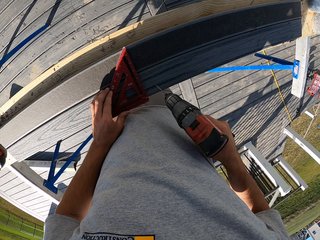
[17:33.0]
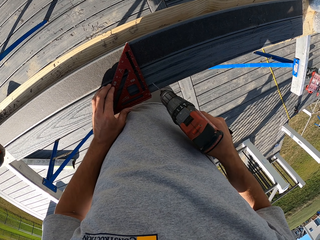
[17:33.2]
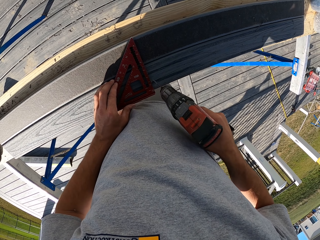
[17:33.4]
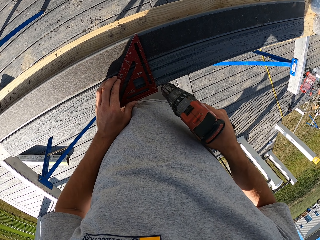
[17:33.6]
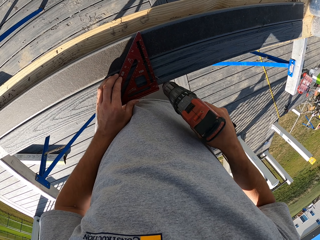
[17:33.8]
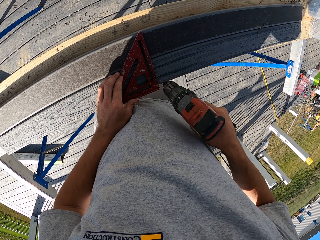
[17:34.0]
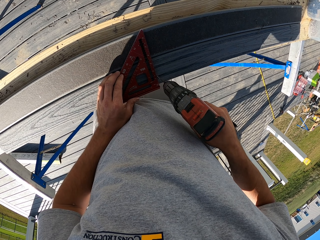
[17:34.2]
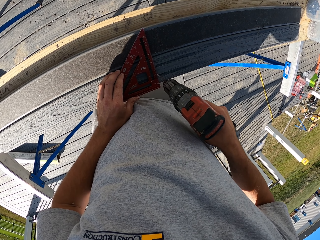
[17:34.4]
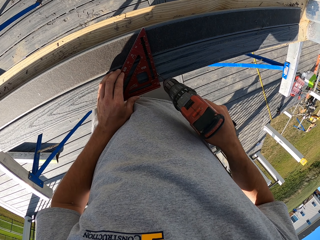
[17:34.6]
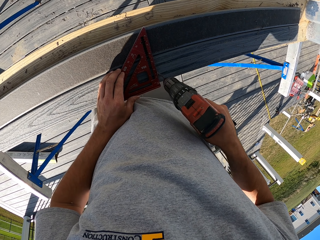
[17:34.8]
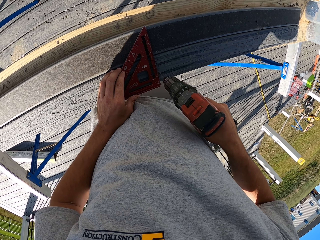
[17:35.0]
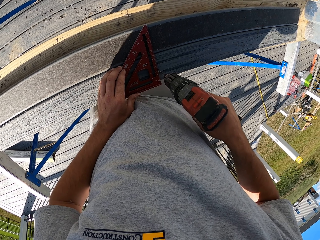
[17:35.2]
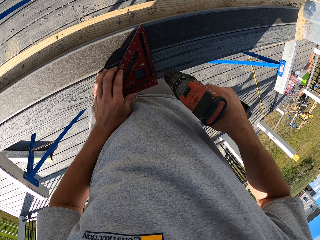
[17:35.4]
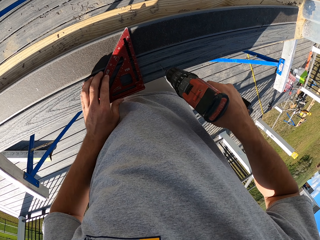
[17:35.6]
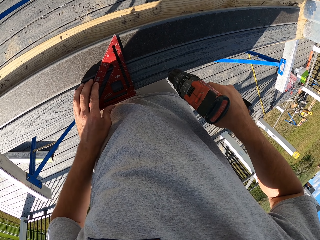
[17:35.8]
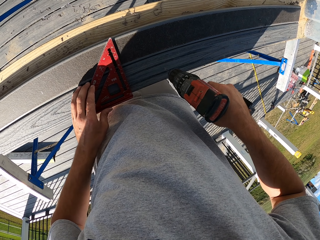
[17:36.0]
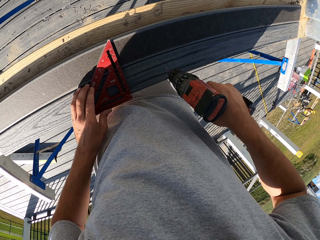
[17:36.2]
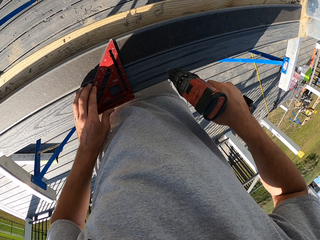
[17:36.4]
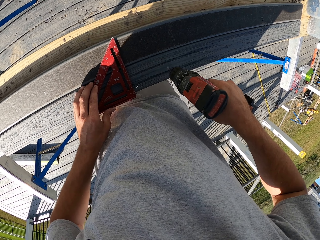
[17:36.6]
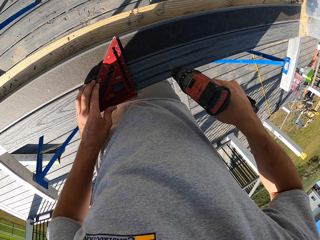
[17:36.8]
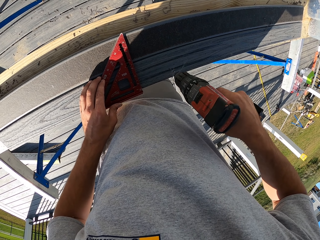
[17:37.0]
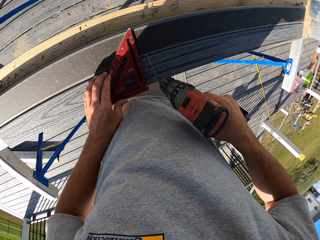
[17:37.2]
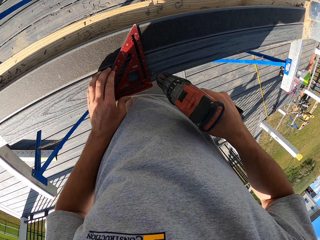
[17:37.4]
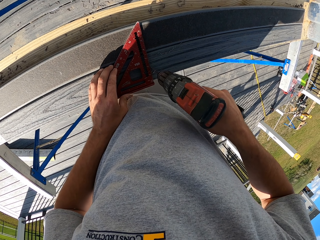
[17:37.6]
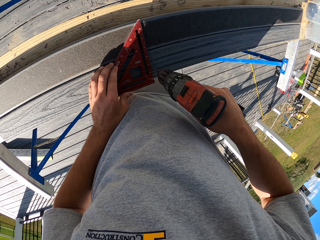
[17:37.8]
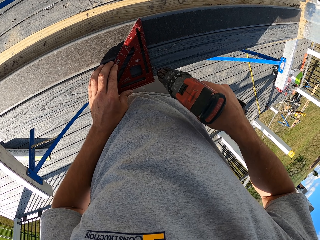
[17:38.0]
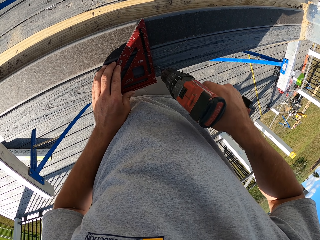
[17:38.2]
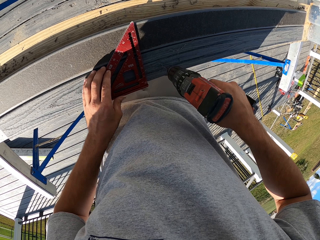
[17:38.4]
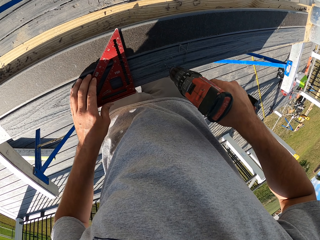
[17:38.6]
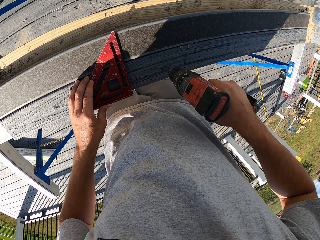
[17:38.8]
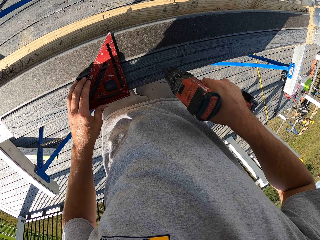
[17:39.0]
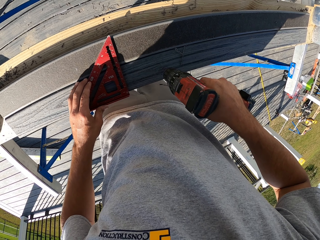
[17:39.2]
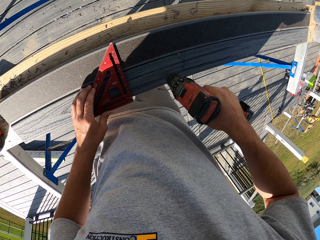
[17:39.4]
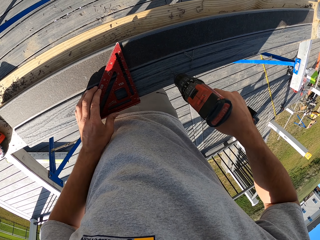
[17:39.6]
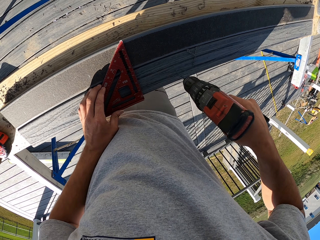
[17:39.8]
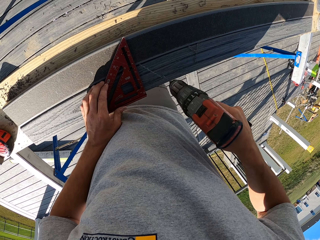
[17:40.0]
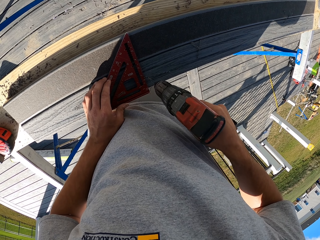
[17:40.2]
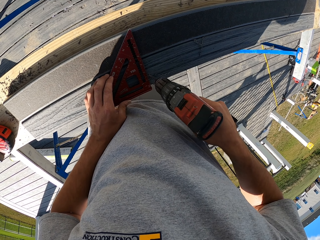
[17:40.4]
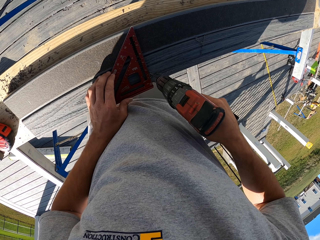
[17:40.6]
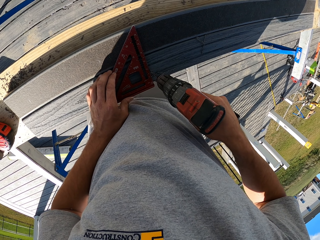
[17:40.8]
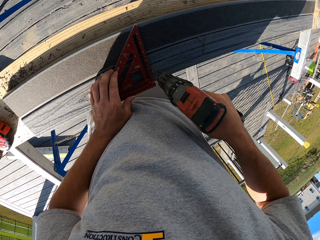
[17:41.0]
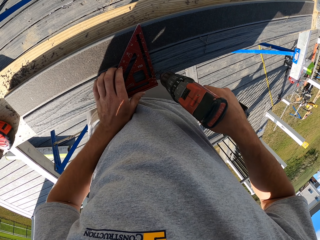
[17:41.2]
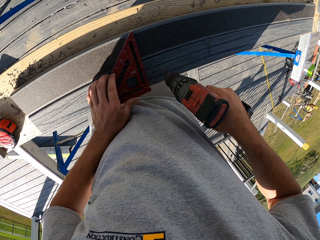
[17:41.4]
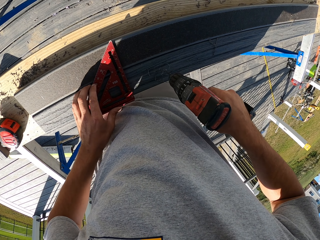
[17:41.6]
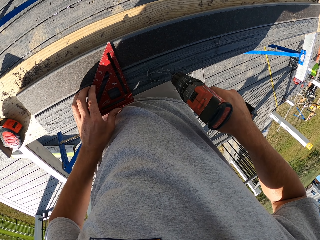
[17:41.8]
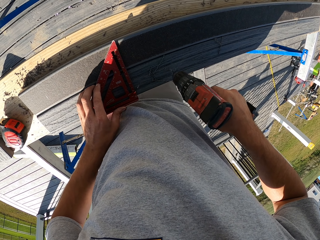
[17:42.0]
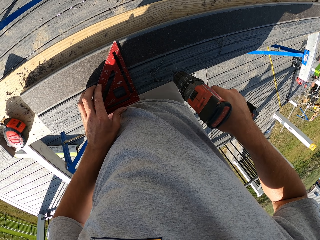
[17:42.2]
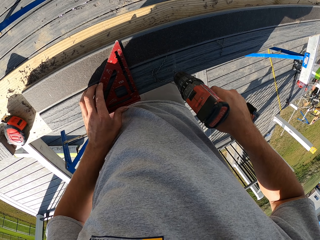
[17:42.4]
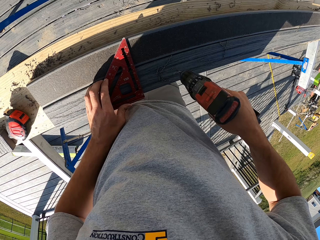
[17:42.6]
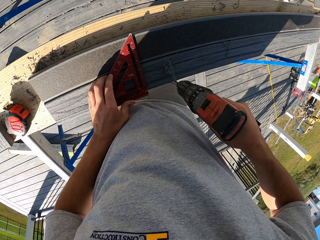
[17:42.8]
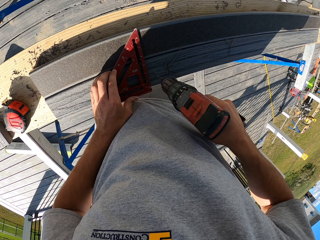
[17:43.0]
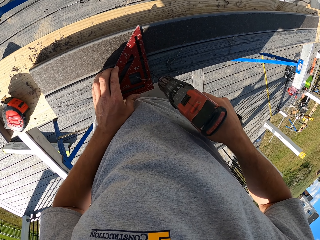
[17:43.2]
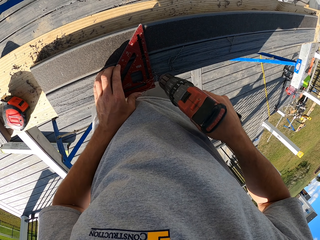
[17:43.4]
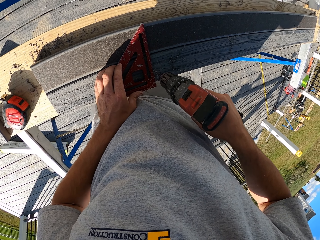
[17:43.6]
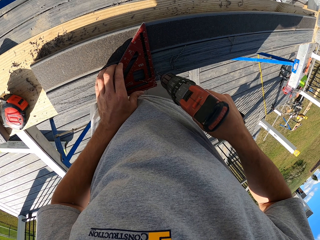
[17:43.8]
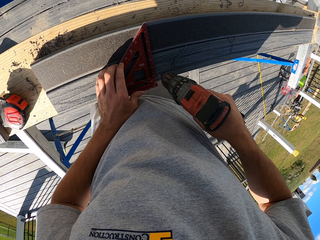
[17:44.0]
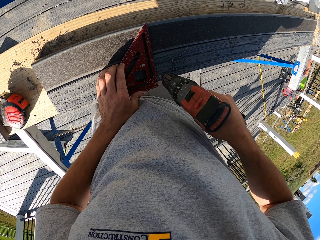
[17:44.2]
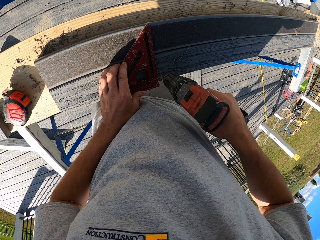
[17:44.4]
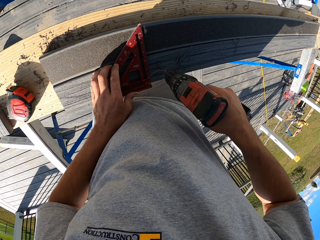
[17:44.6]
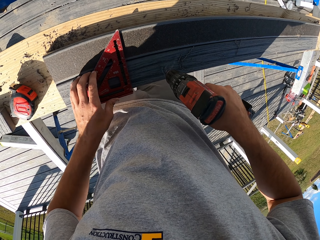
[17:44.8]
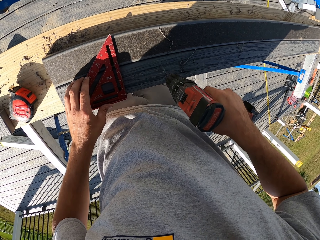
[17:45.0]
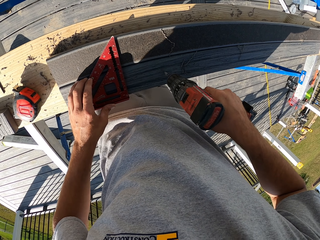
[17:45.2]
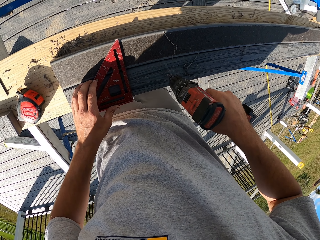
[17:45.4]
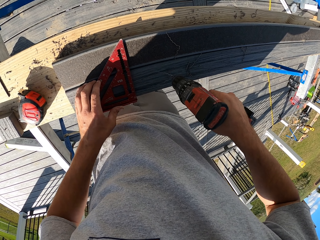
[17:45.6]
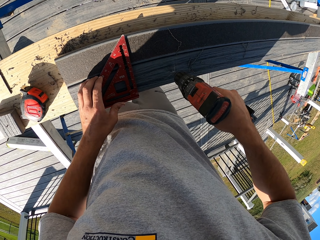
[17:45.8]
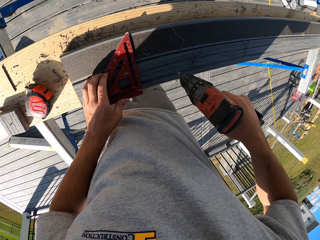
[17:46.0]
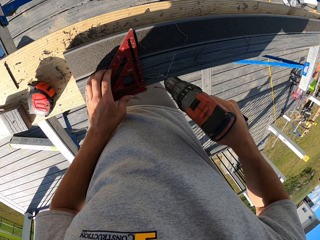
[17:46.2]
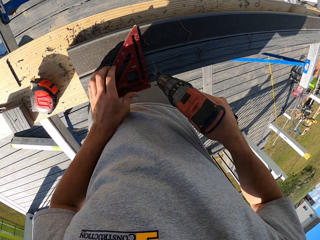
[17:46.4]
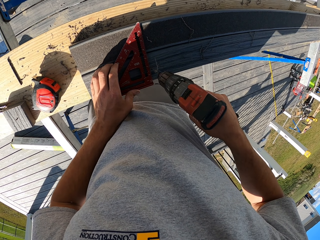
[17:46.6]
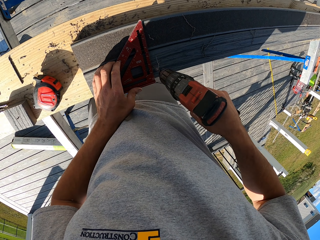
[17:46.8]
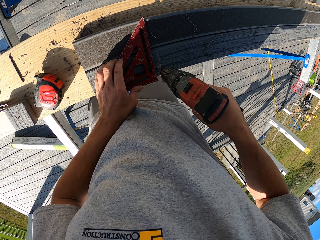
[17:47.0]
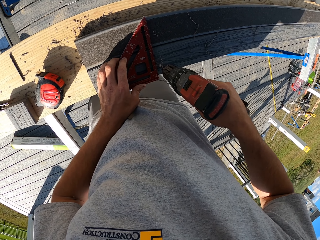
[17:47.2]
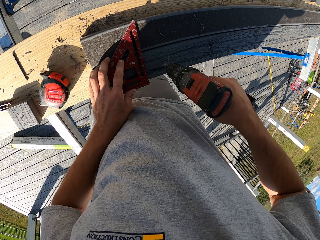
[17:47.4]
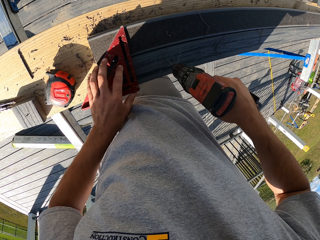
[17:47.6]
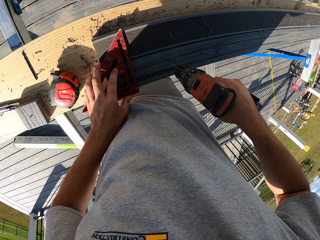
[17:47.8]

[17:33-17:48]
The camera wearer drills the piece of timber. They relocate the alloy triangle ruler. They drill the piece of timber. They relocate the alloy triangle ruler on the piece of timber. They drill the piece of timber. They relocate the alloy triangle ruler on the piece of timber. They drill the piece of timber. They relocate the alloy triangle ruler on the piece of timber. They drill the piece of timber.

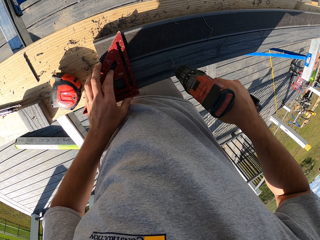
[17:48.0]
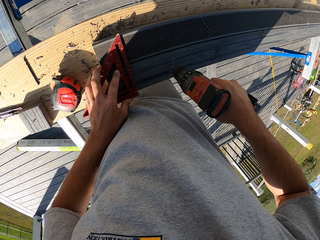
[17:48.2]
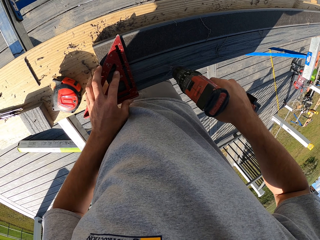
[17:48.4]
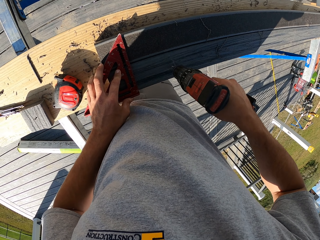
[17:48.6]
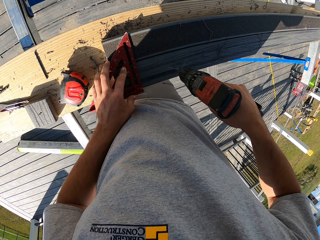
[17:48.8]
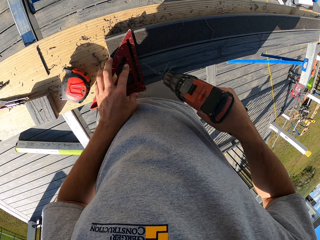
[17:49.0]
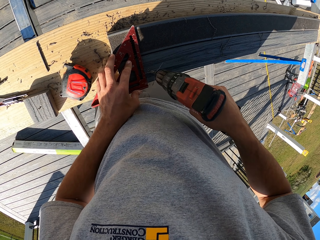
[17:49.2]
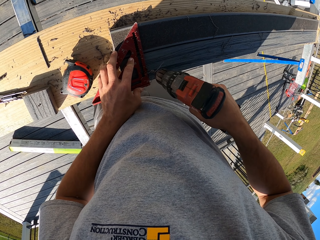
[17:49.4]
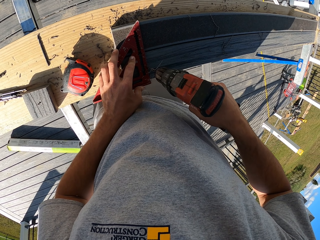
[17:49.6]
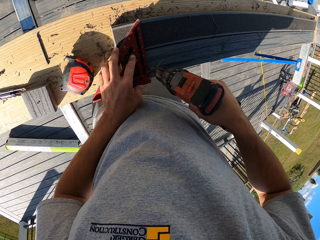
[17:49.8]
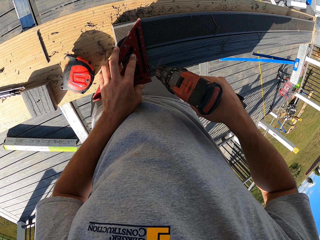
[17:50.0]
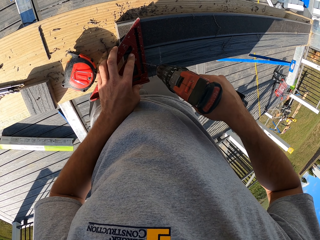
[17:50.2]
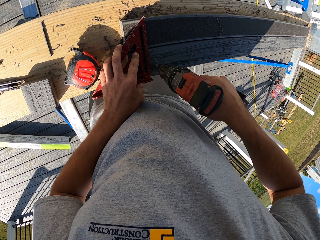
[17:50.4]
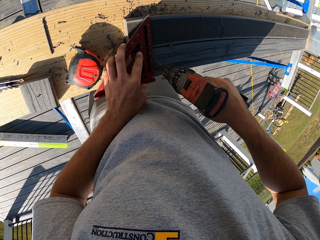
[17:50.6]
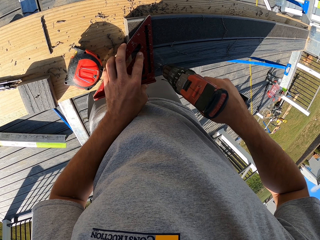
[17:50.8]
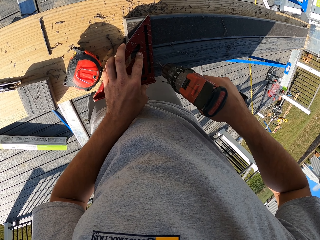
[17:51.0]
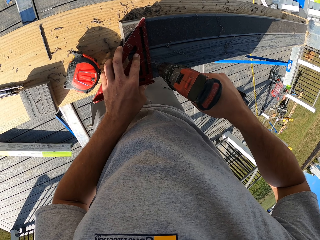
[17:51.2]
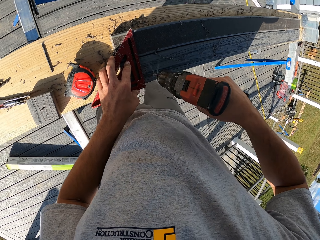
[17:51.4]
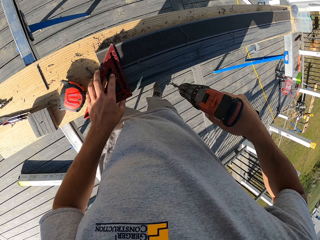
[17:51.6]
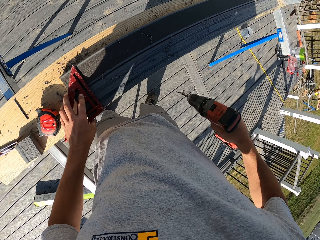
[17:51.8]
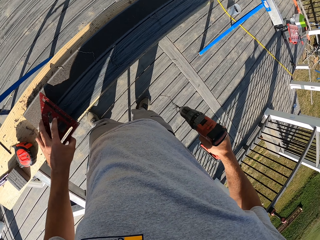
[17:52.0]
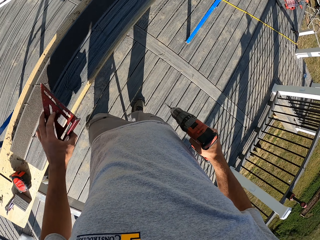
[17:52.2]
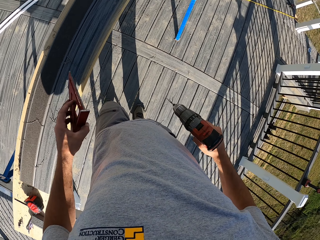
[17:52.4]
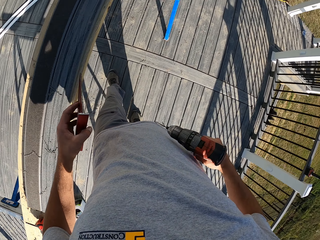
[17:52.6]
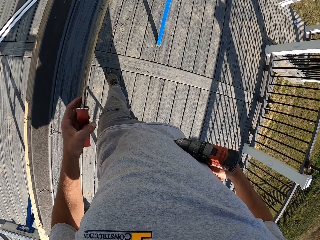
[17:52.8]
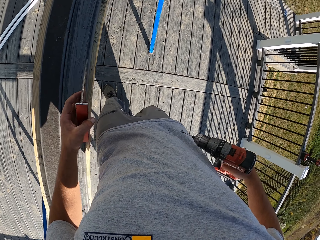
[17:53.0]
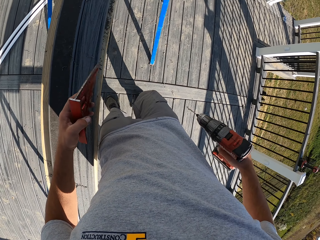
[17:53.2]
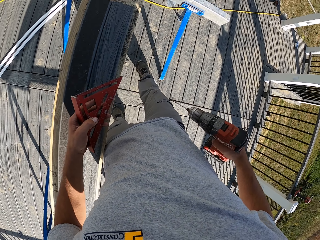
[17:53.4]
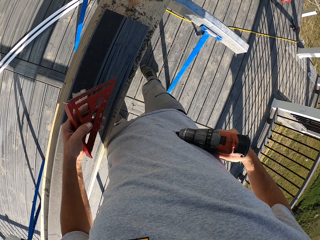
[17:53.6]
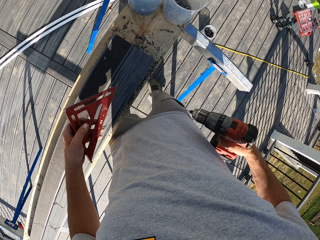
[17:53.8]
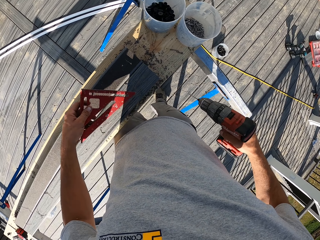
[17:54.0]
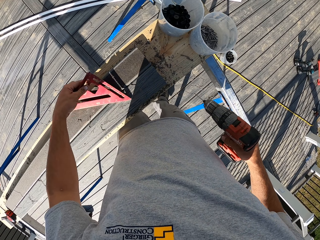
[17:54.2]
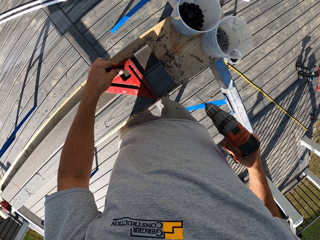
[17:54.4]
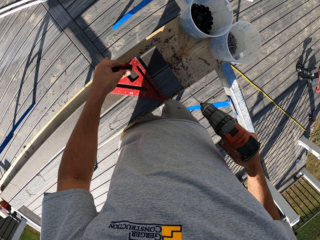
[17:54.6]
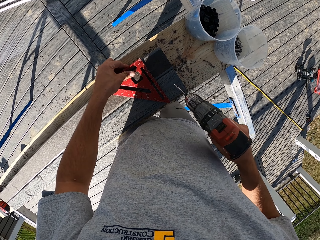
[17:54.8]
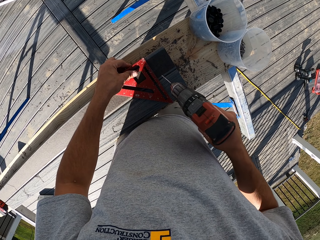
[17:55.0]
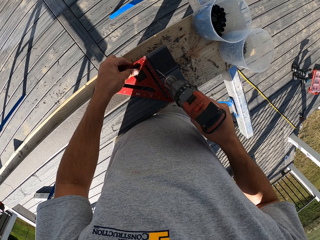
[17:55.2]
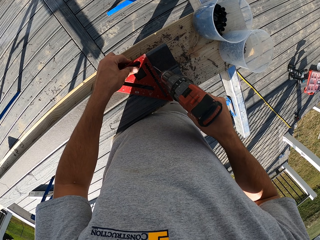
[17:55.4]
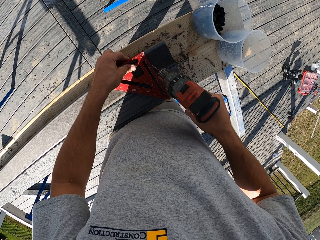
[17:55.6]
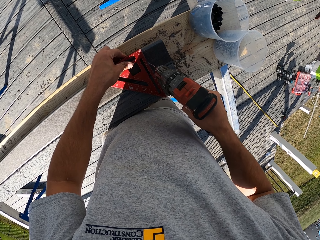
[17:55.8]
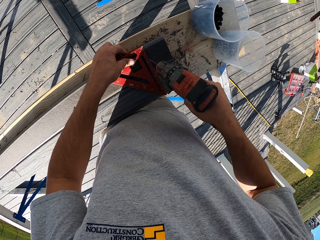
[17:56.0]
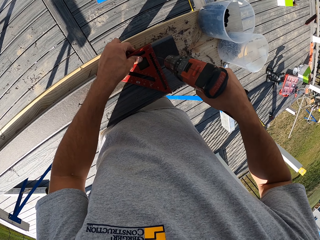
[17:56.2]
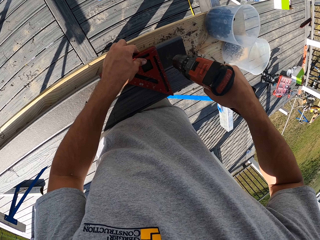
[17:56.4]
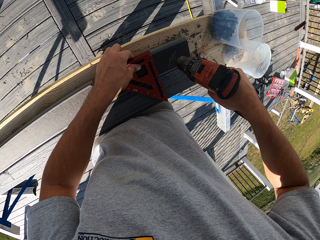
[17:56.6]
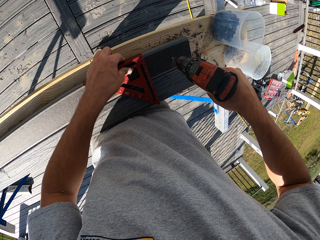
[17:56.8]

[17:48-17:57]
The camera wearer relocates the alloy triangle ruler on the timber. They drill the timber. They stop. They walk around. They place the alloy triangle ruler on the piece of timber. They drill the piece of timber.
